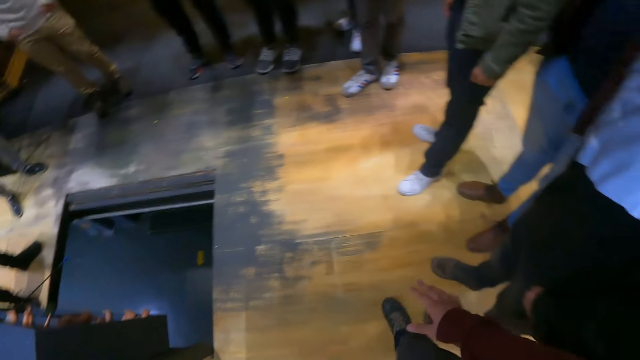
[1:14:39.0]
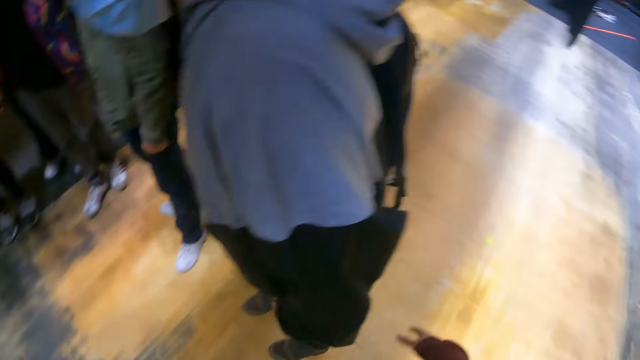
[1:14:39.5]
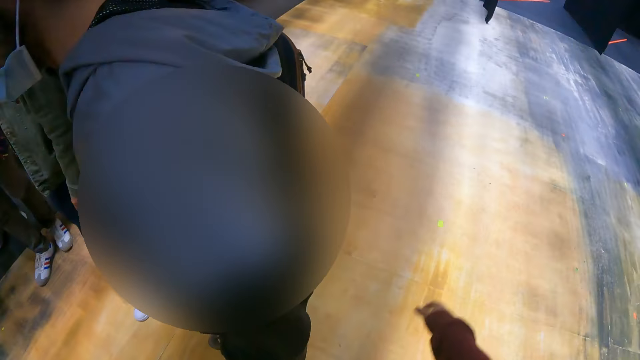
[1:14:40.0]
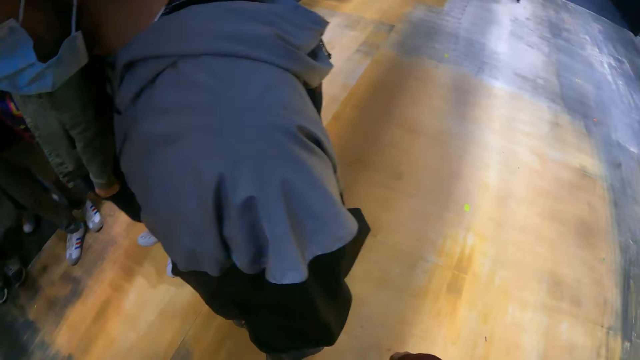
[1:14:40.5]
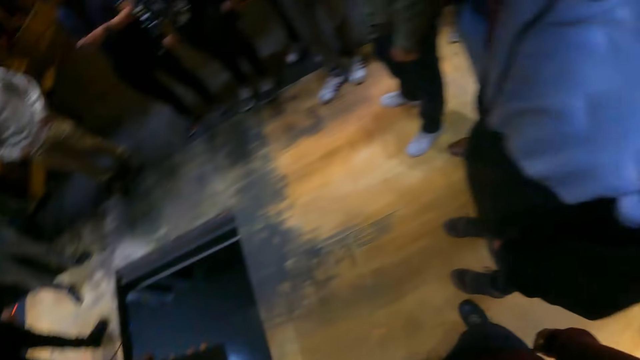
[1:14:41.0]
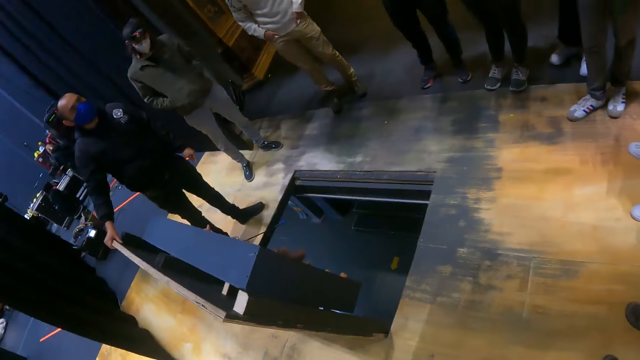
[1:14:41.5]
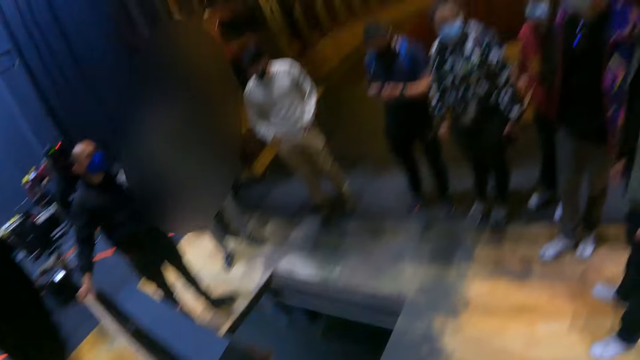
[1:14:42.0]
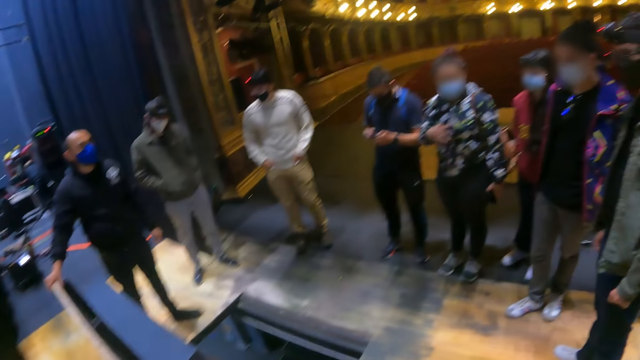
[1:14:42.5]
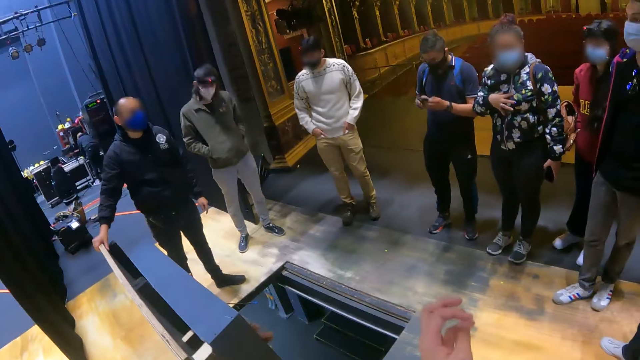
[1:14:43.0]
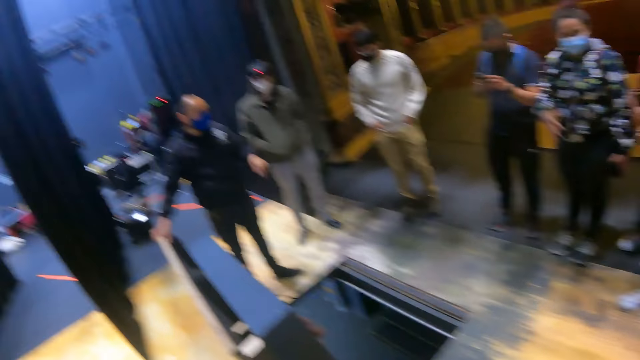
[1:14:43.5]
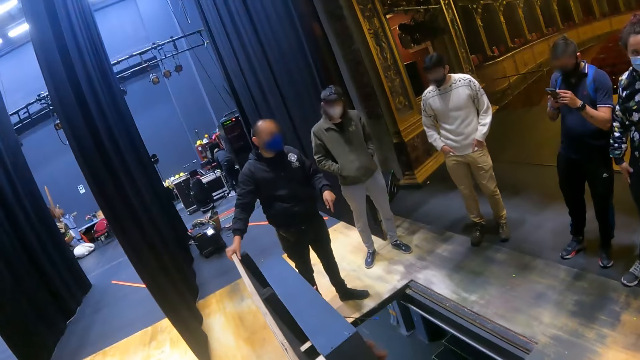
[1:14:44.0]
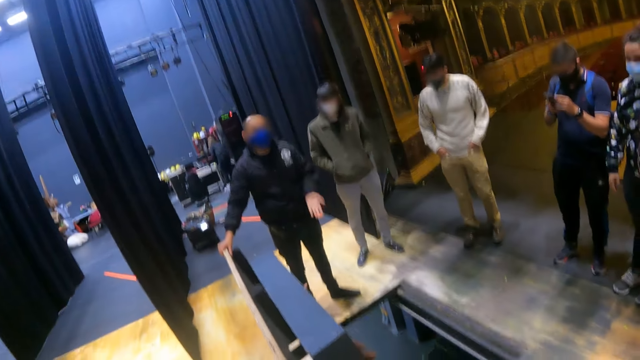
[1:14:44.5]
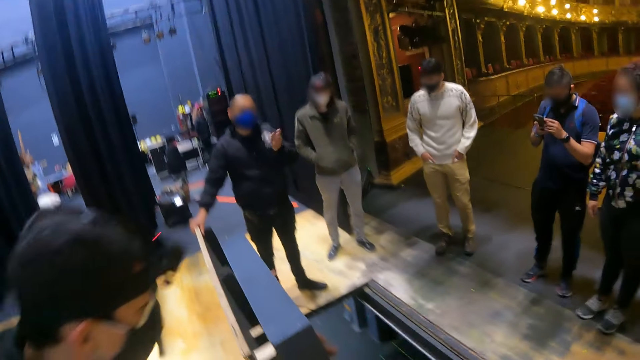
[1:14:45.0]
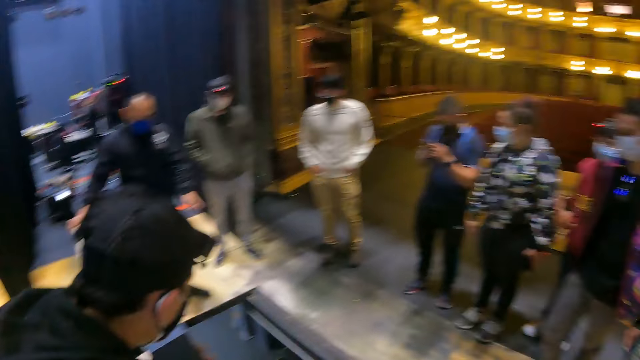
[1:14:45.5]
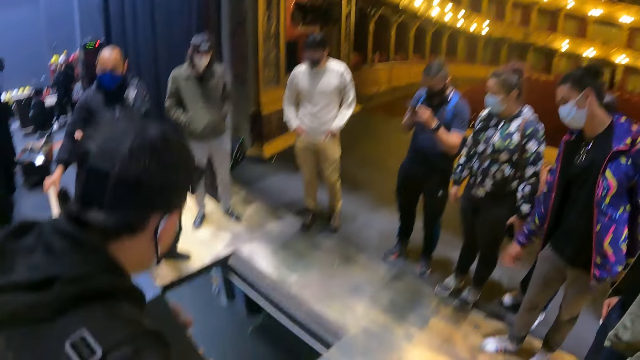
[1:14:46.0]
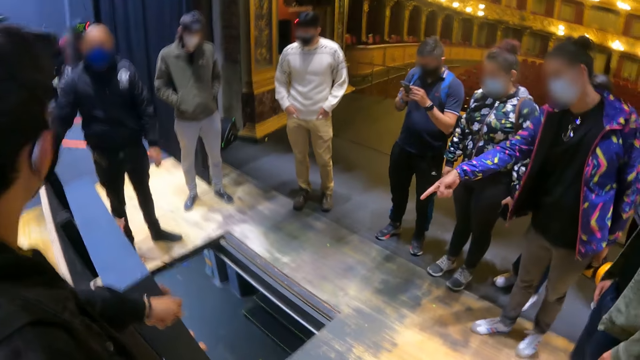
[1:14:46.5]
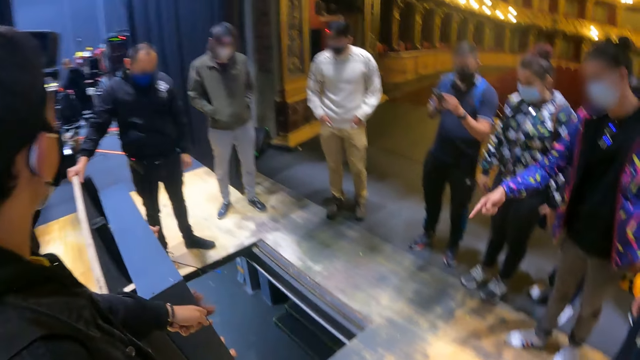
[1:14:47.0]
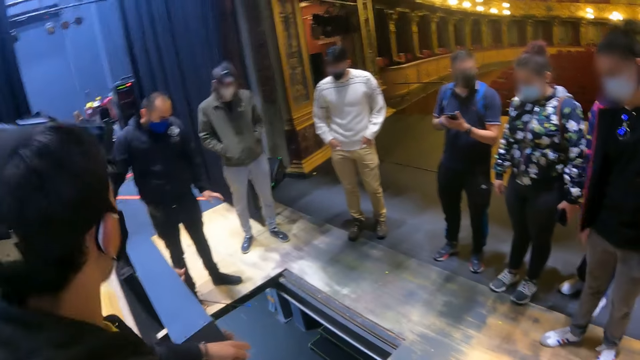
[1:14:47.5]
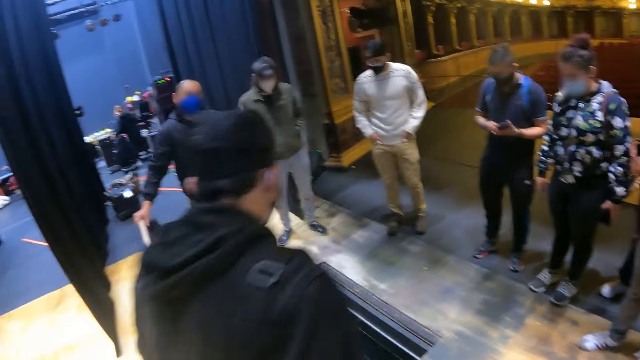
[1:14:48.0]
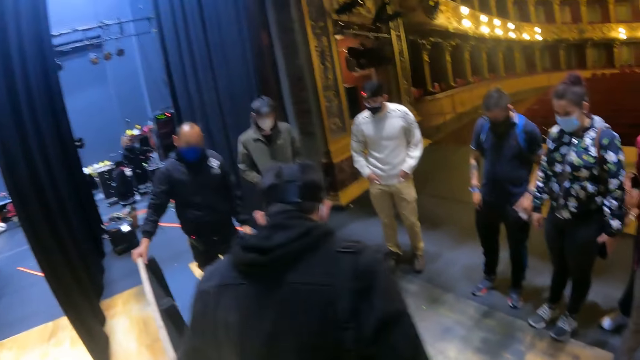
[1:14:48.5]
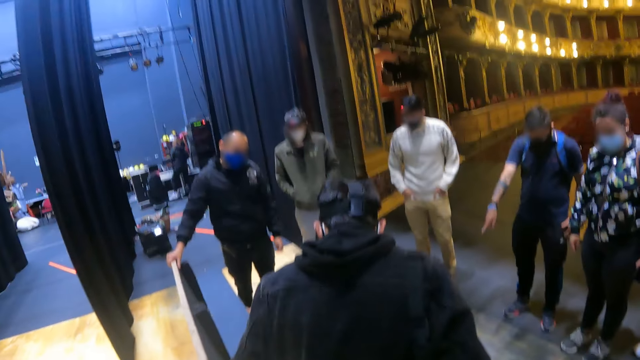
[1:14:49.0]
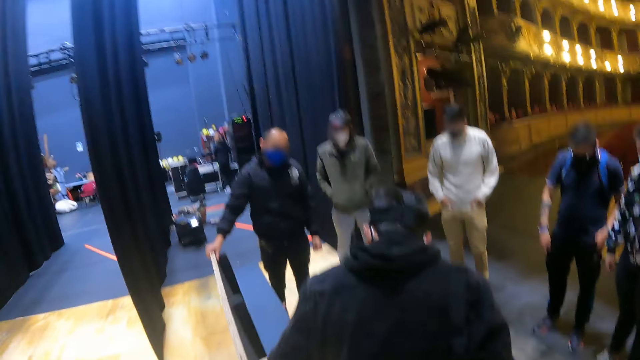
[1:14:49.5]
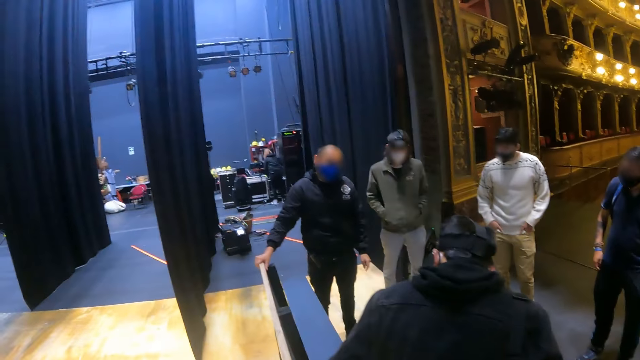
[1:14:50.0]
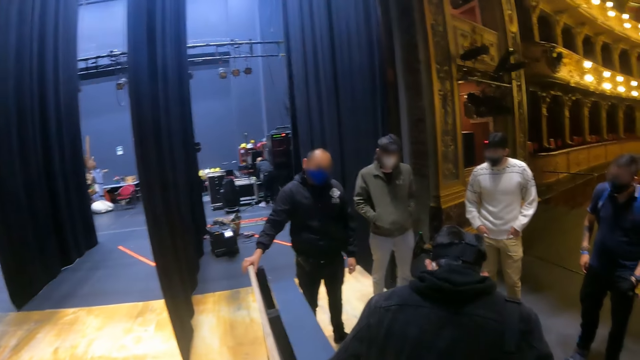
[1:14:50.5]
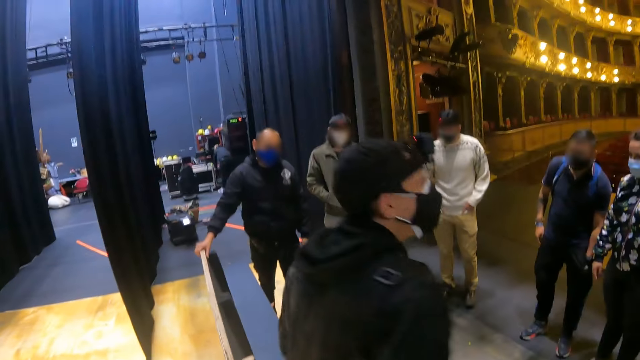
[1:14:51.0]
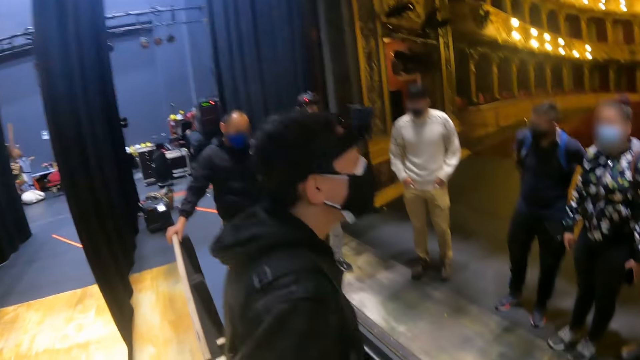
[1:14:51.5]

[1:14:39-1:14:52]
The camera wearer moves his right hand. He looks around.

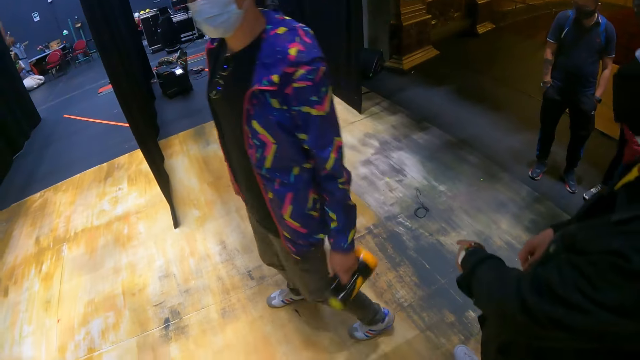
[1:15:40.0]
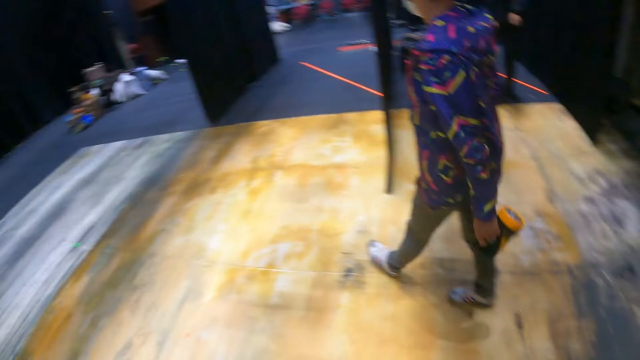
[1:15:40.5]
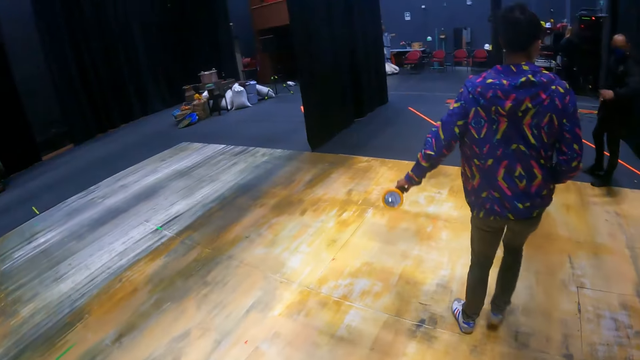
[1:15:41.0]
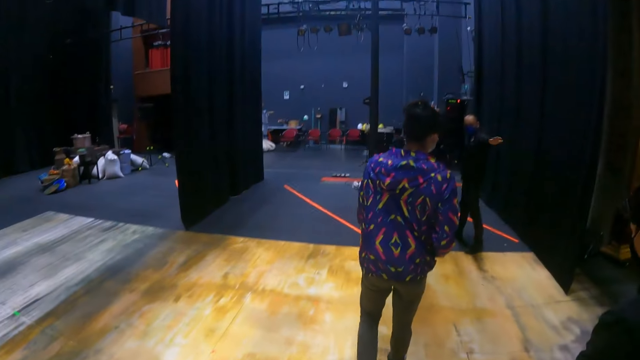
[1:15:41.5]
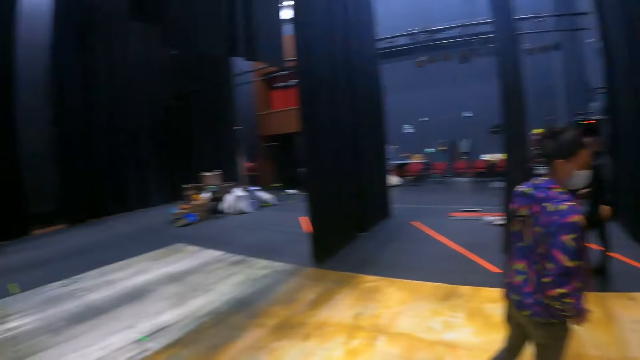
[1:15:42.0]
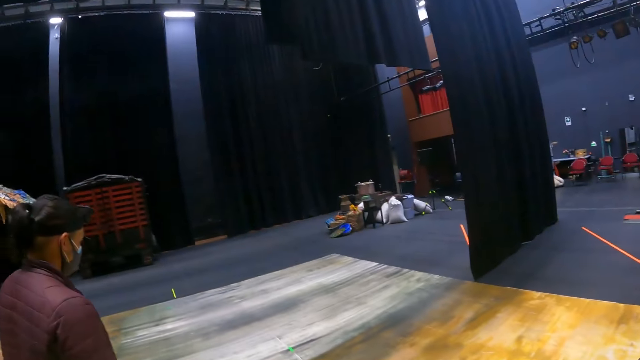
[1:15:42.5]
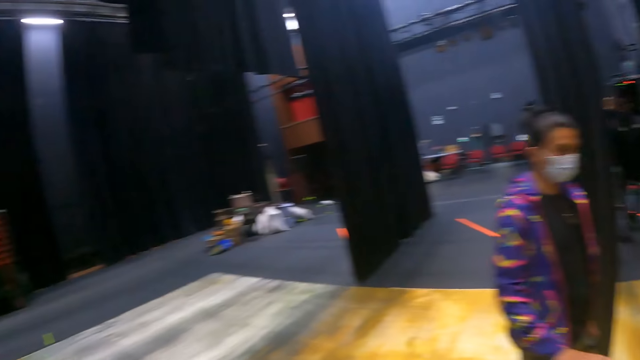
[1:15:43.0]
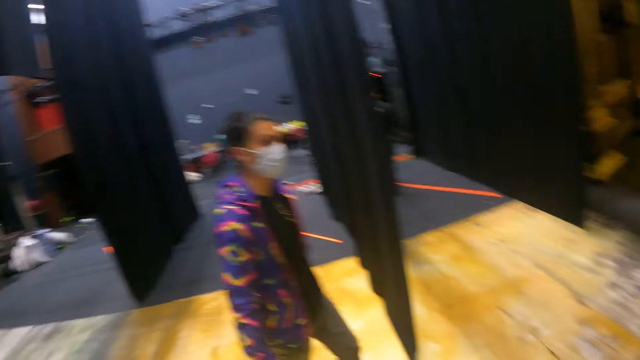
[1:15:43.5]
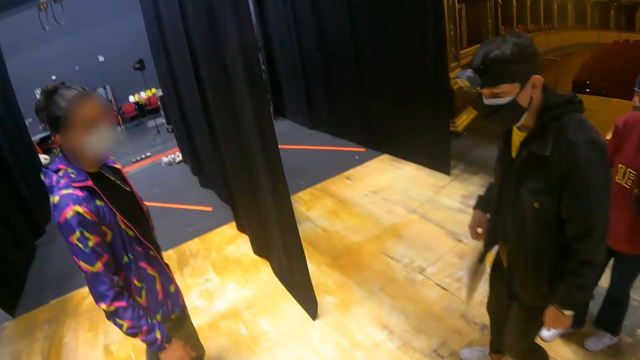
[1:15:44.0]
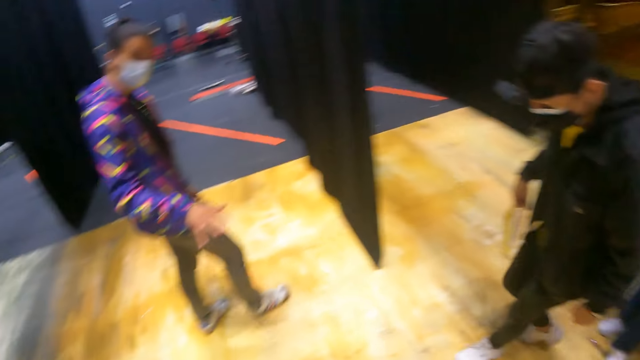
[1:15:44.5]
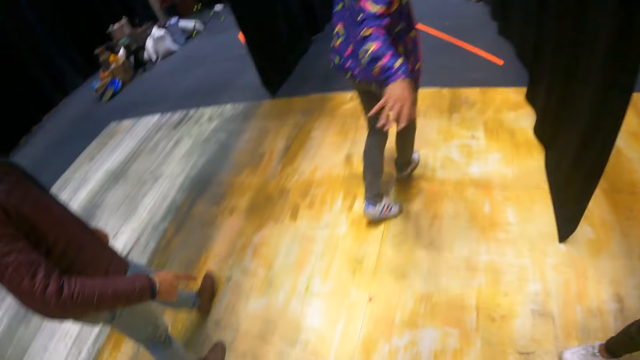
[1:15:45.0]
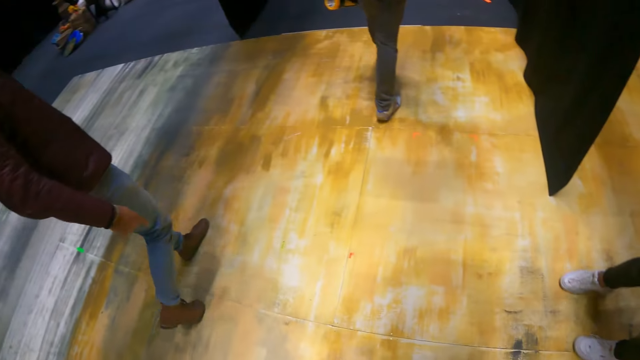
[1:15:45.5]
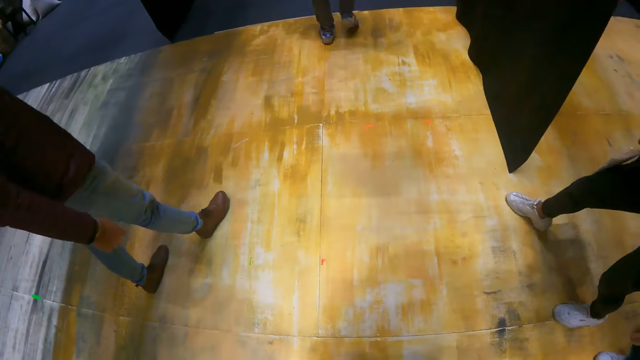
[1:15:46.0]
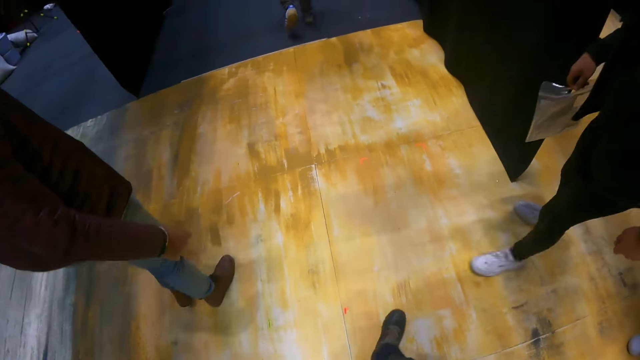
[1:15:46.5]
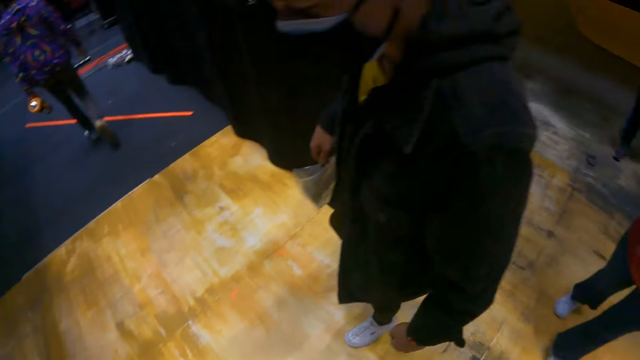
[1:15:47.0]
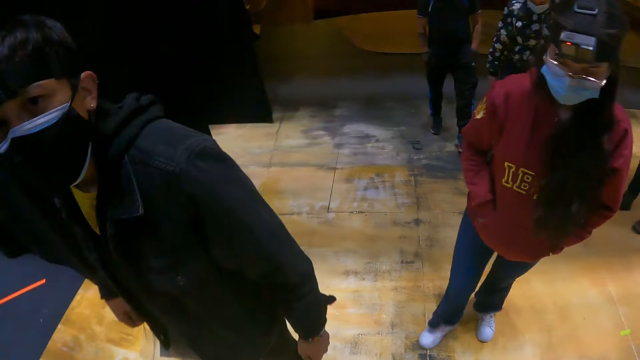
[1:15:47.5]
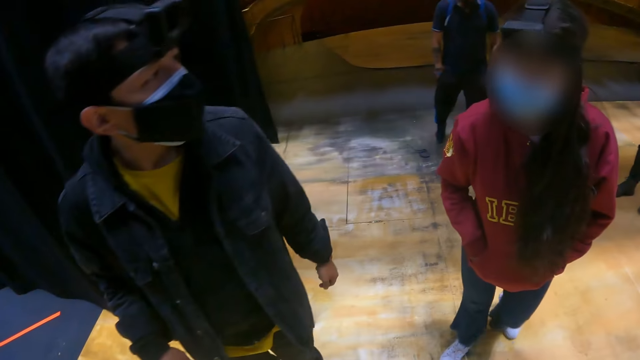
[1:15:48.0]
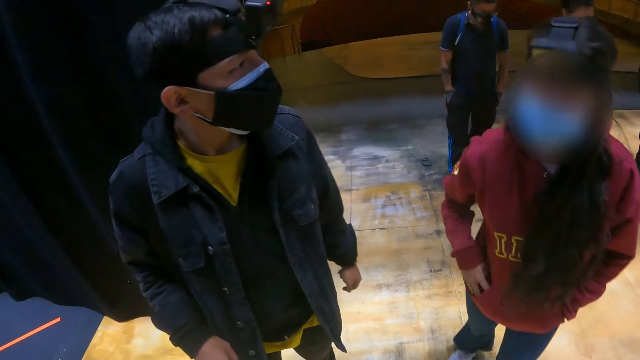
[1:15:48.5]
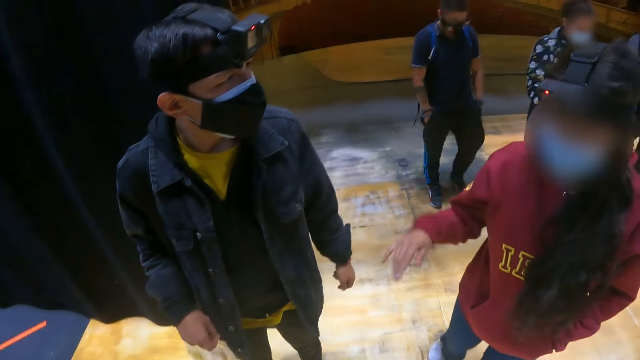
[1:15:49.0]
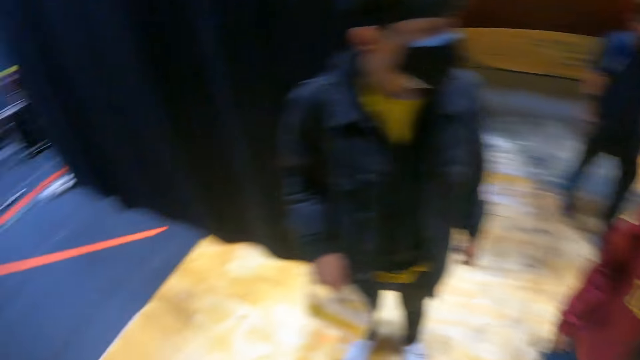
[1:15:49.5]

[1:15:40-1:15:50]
The camera wearer moves around.
